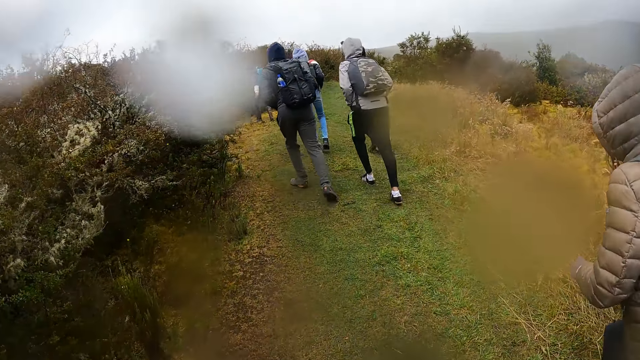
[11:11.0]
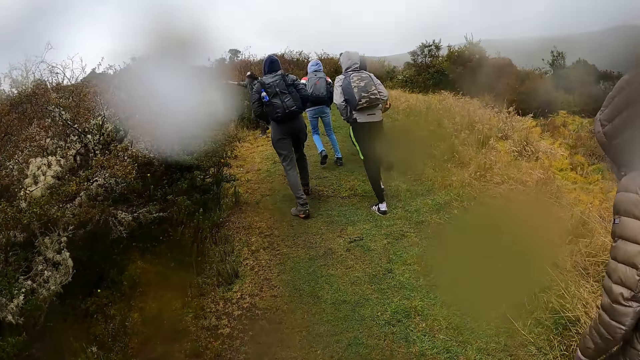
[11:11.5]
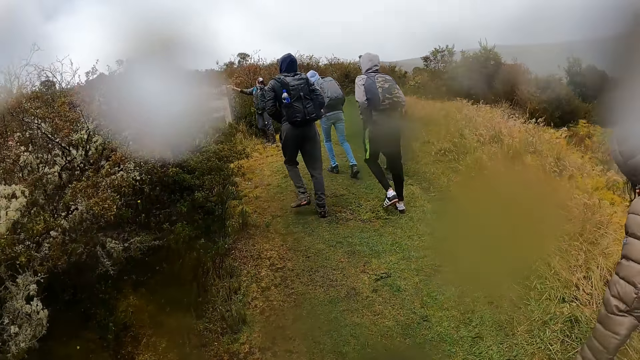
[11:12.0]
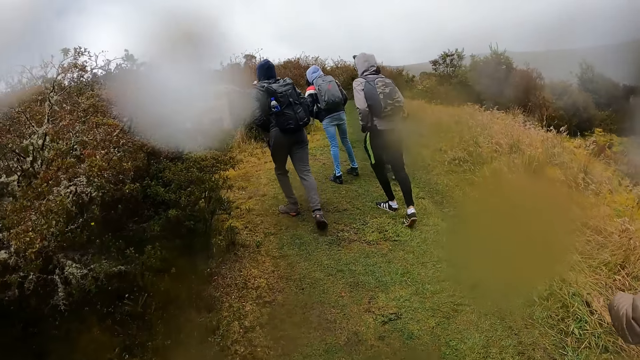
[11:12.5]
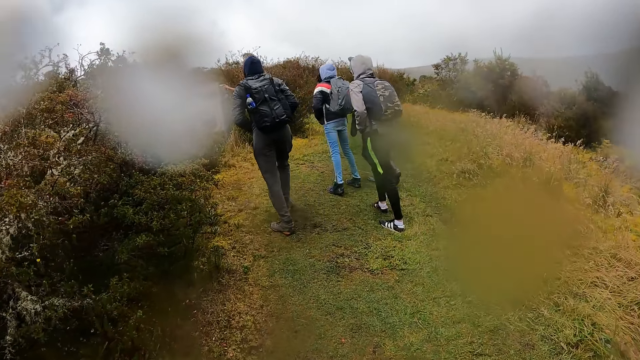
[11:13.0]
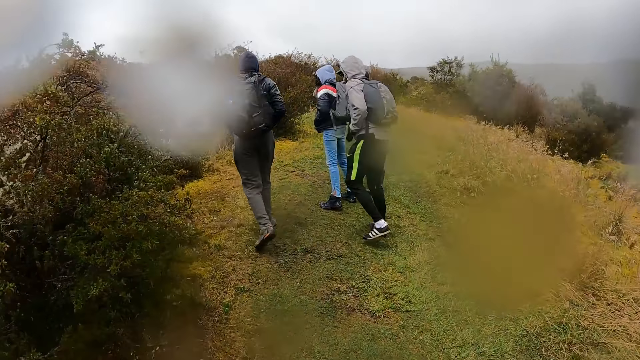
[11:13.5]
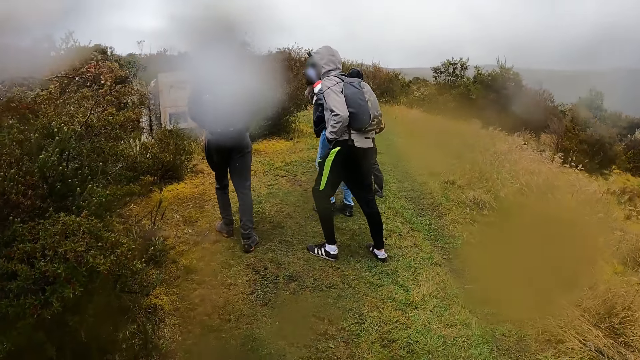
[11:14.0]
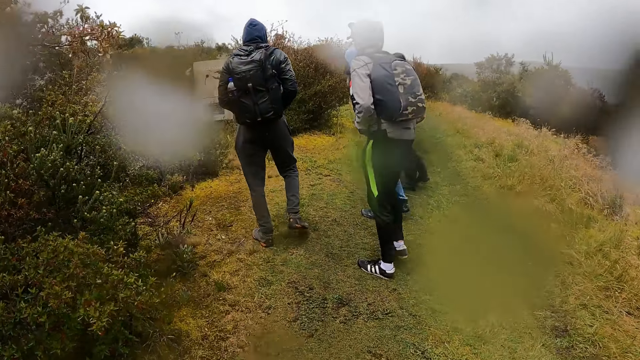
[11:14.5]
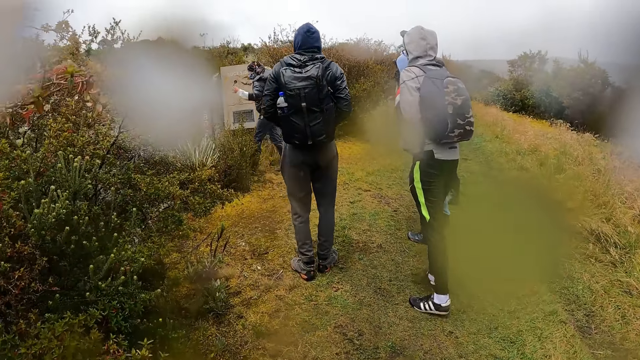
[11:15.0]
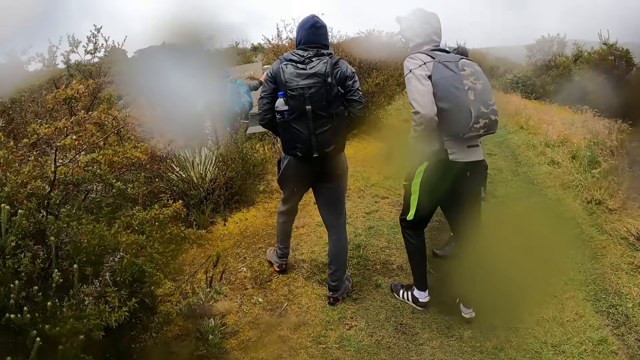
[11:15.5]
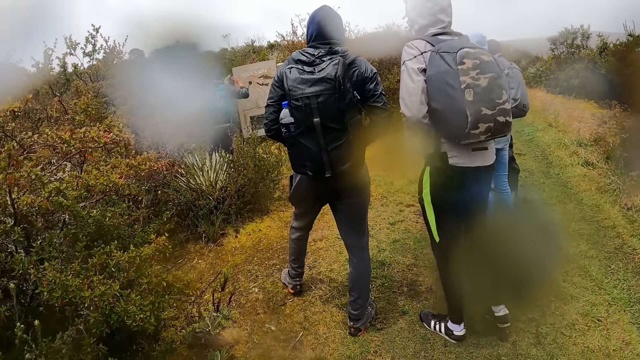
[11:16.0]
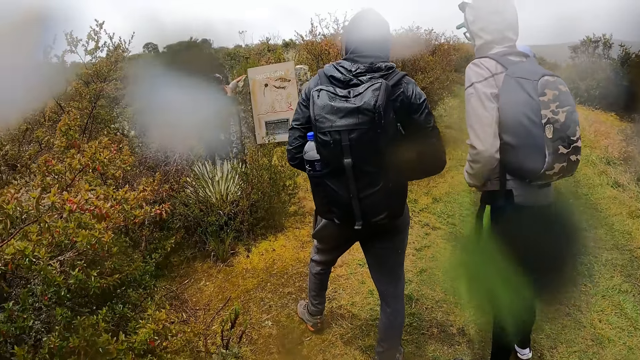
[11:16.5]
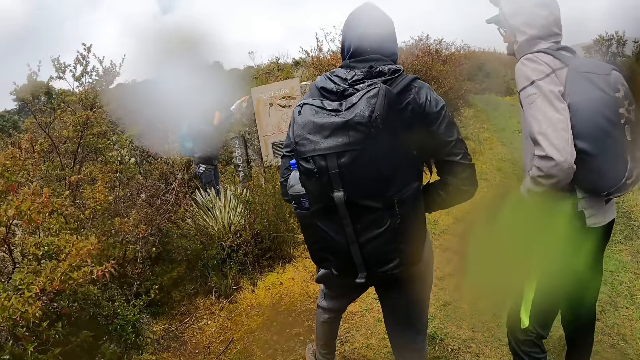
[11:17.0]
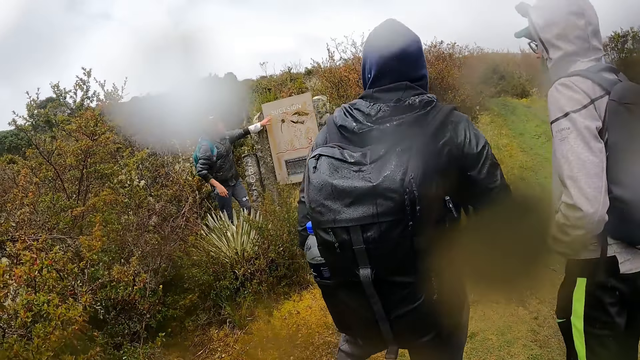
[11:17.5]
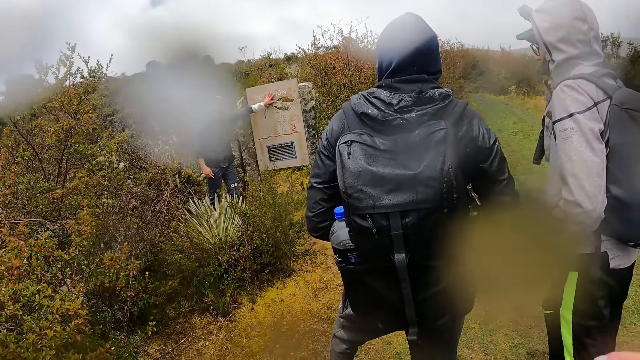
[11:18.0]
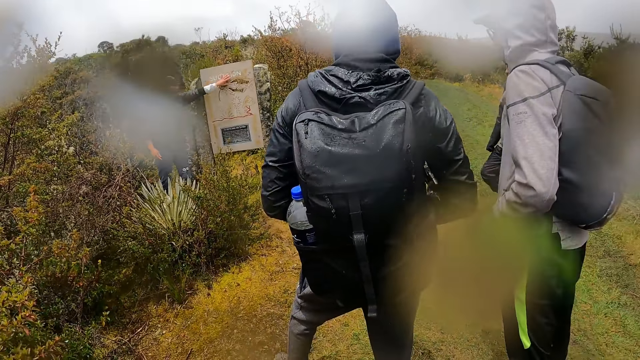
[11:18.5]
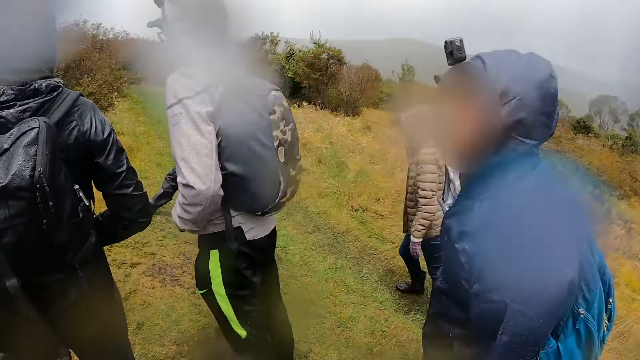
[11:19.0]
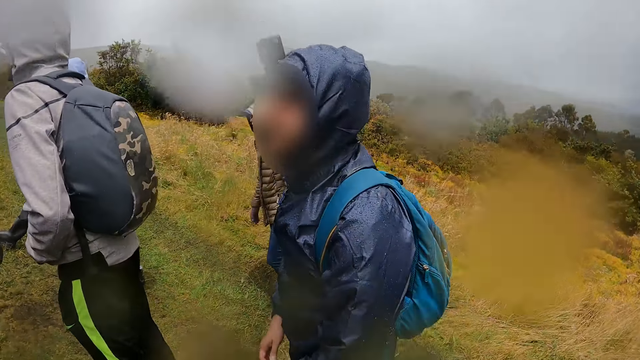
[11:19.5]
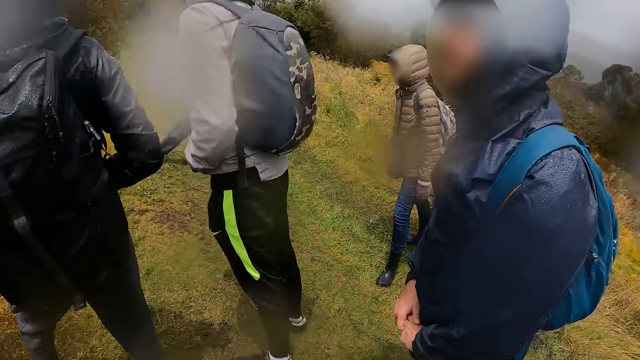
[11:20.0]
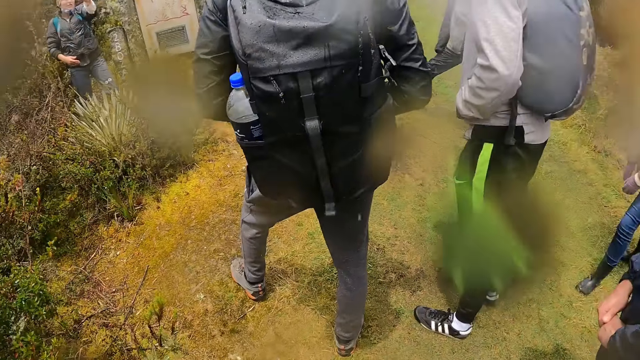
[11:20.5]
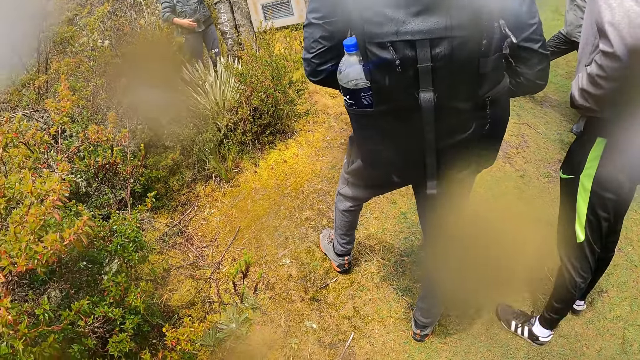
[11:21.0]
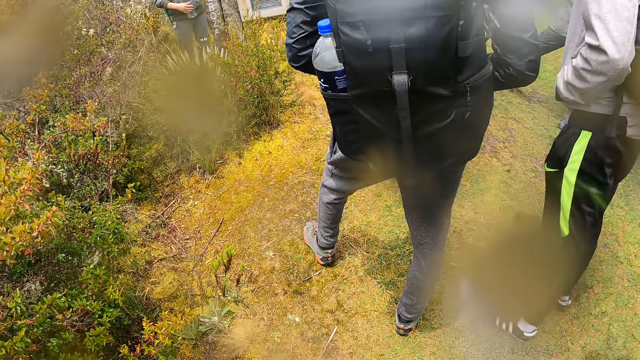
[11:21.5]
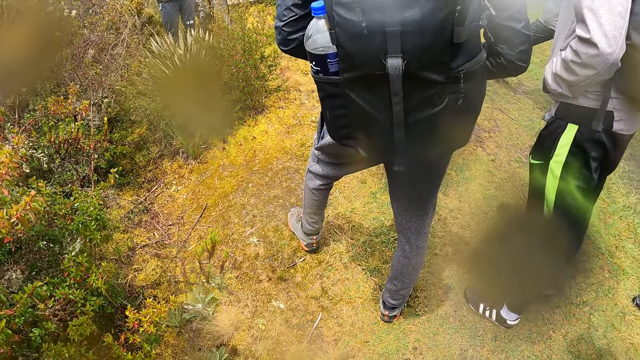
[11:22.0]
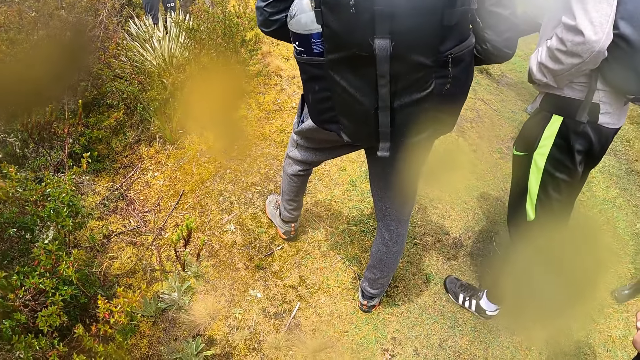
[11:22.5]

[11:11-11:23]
A man touches the pillar signpost with his right hand. The man touches the pillar signpost with his left hand. The man interacts with the group of people. The camera wearer stands in the field. The man holds an information sign board. The camera wearer looks around the field.

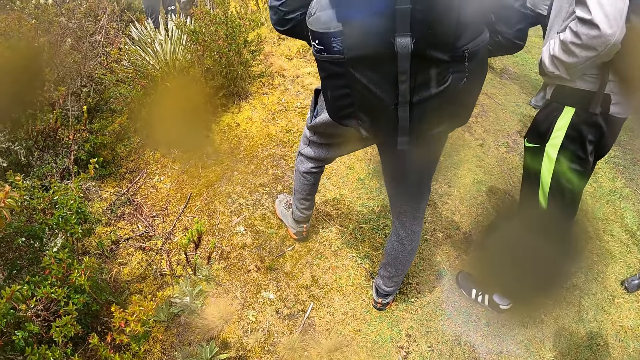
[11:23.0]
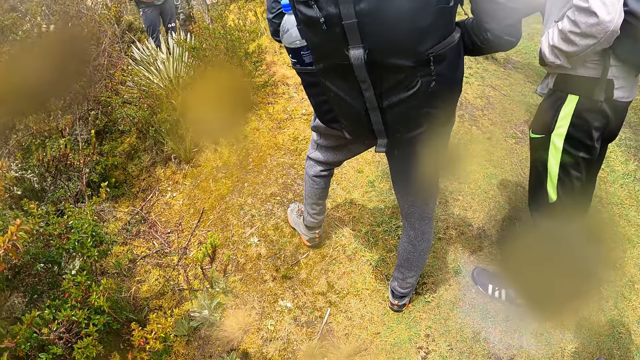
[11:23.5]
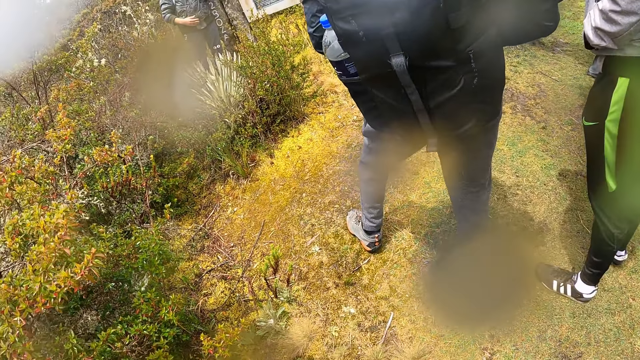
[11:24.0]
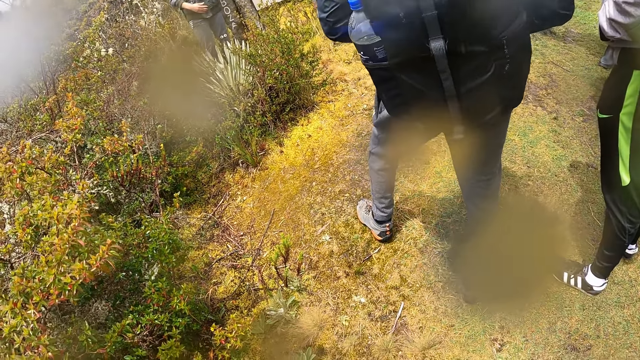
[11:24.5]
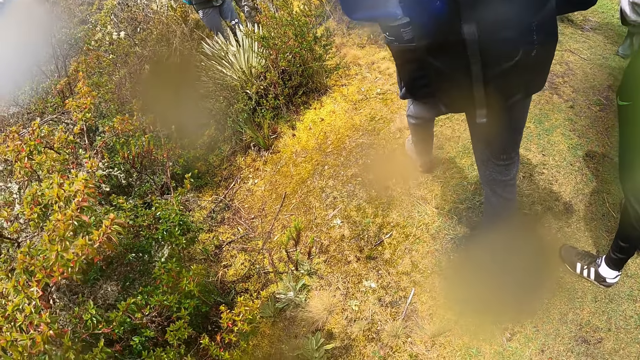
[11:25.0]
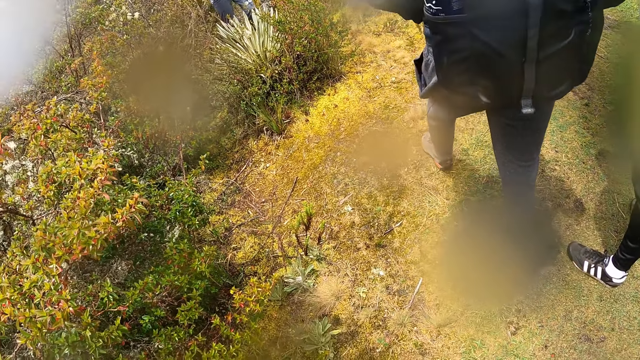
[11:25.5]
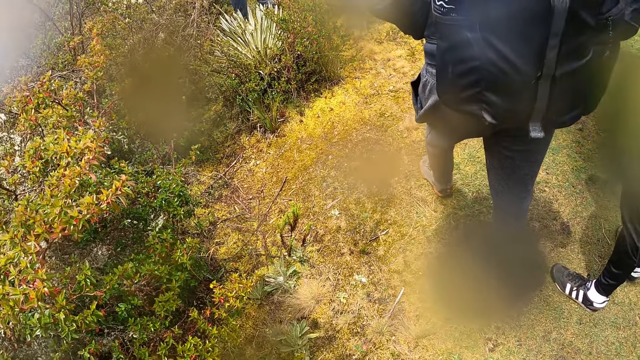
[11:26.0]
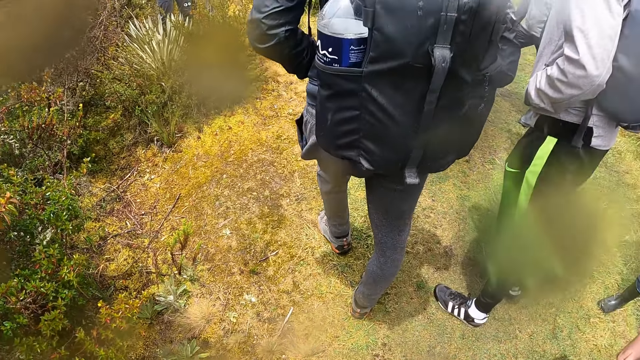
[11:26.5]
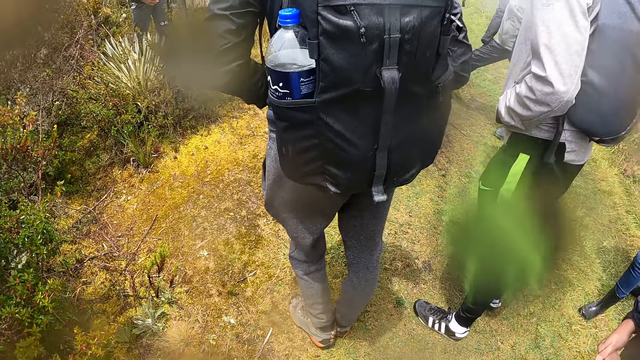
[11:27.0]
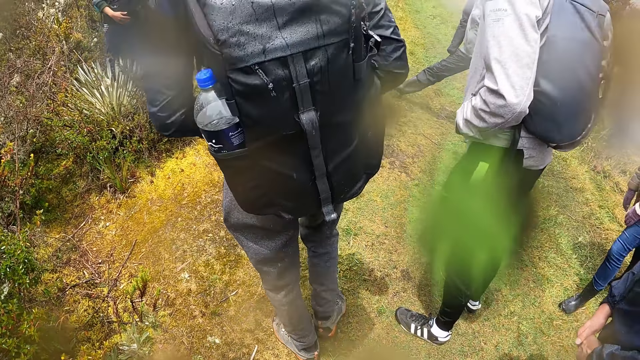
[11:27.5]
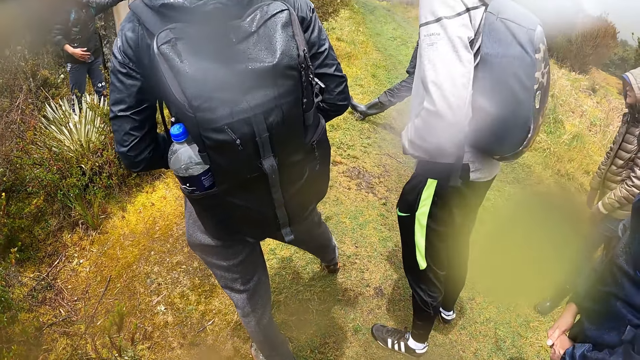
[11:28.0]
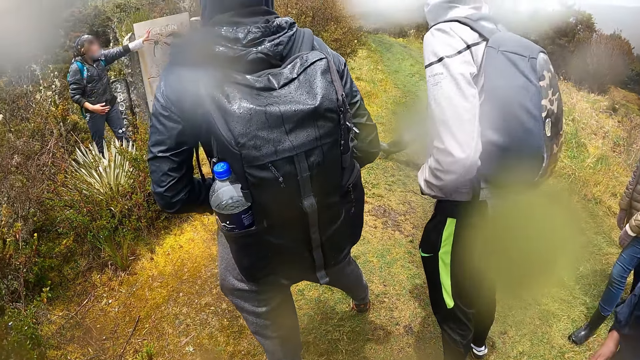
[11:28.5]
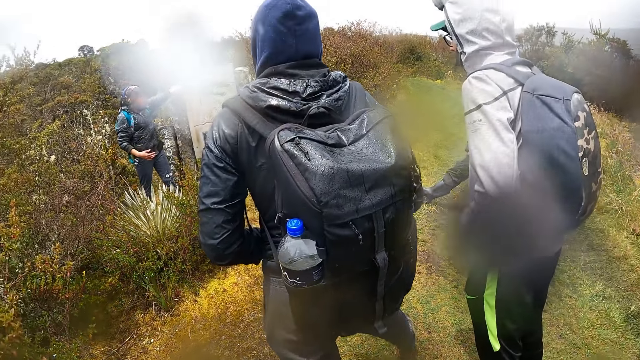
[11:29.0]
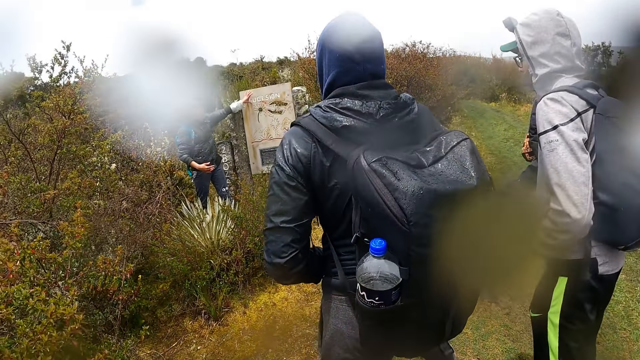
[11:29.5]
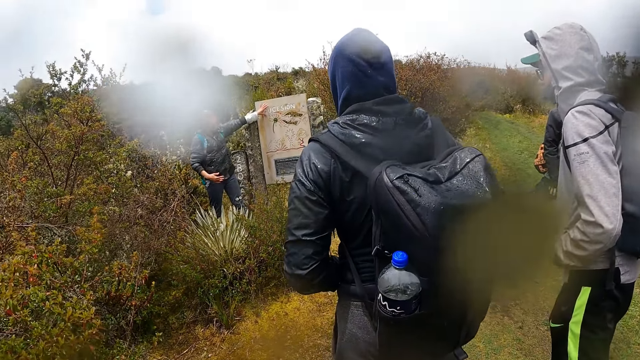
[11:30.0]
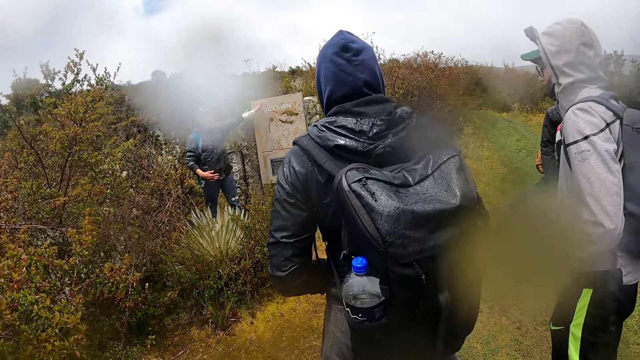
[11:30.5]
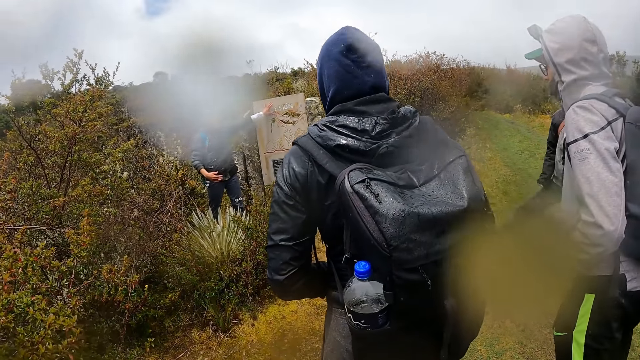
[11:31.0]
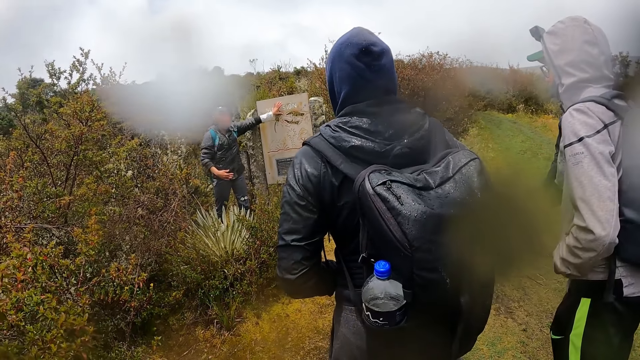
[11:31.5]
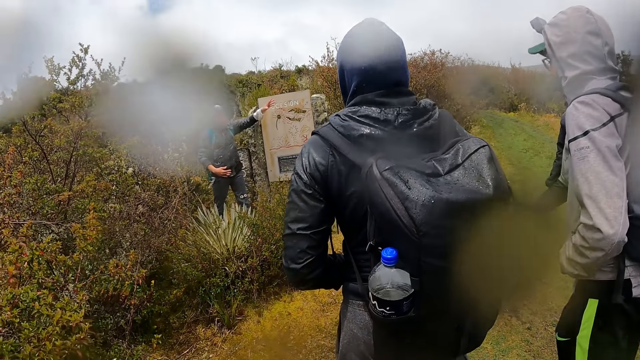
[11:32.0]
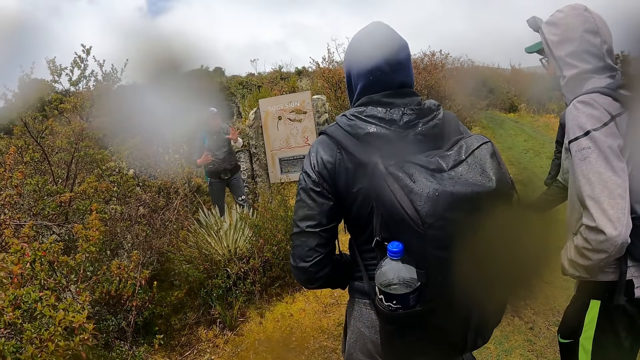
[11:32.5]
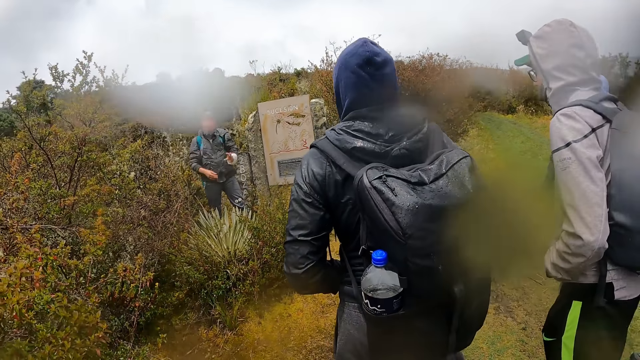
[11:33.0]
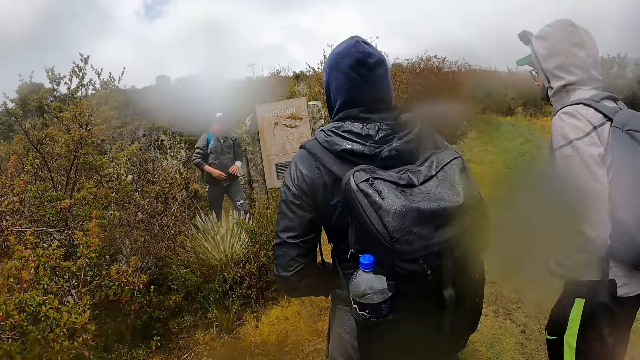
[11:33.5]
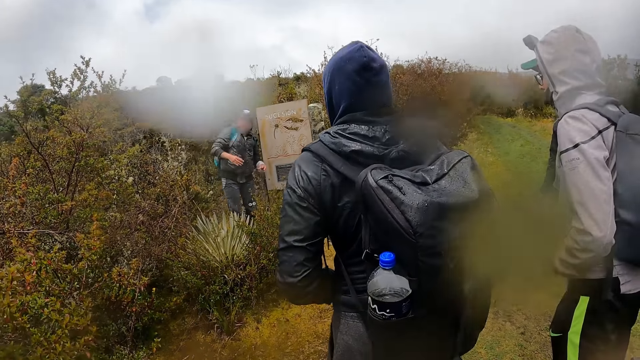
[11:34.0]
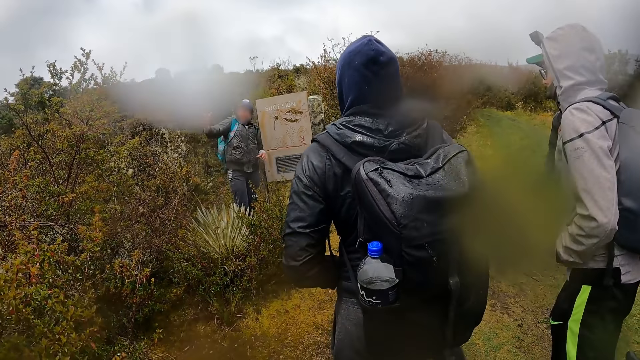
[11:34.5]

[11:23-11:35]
A man describes the information sign board. The man pulls his hand off the information sign board. The man gestures his hands.
